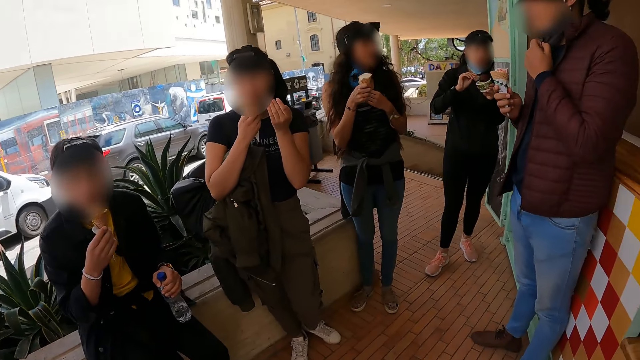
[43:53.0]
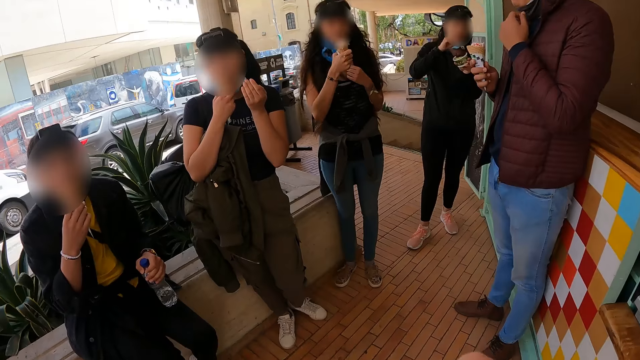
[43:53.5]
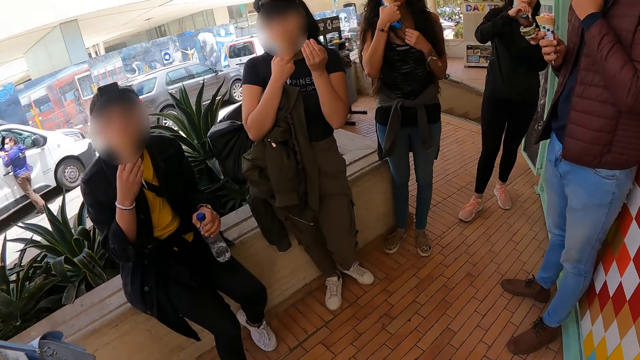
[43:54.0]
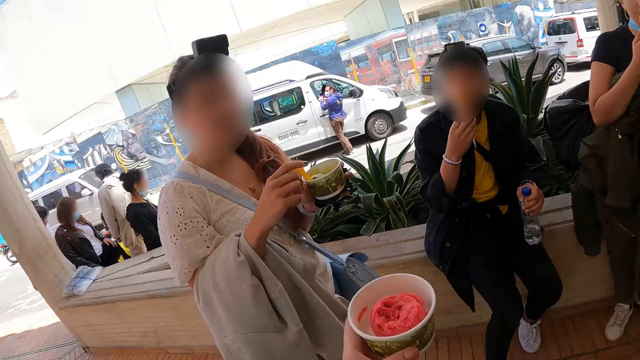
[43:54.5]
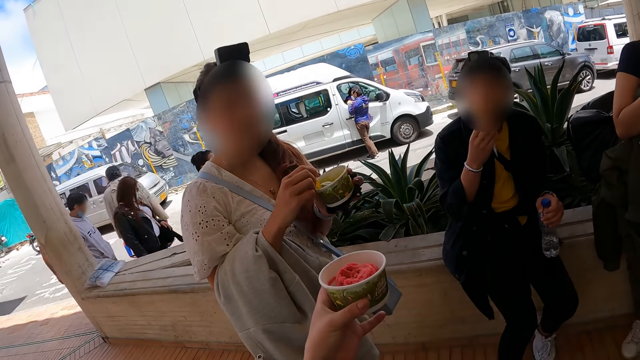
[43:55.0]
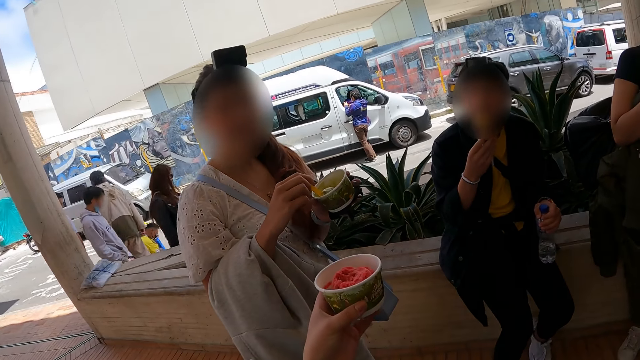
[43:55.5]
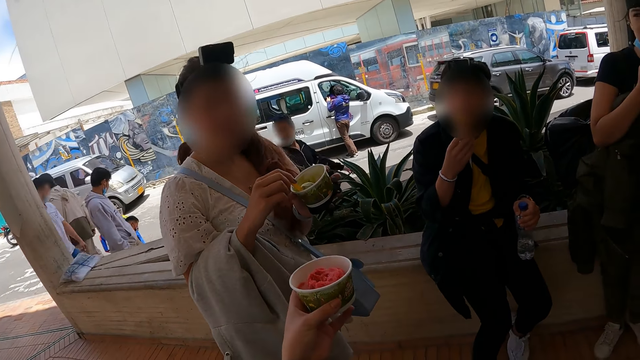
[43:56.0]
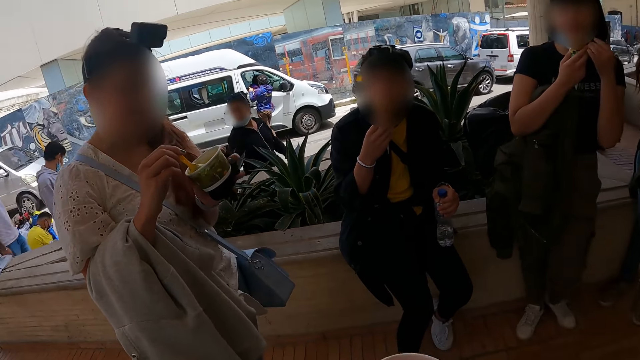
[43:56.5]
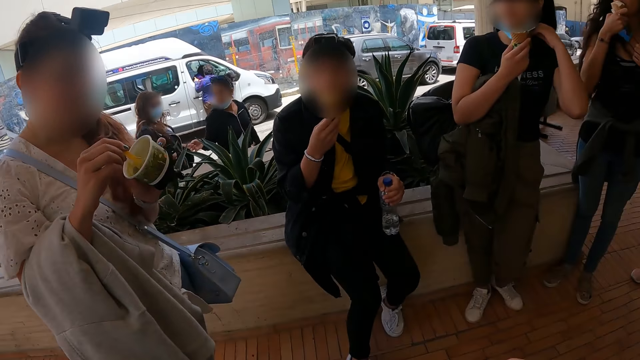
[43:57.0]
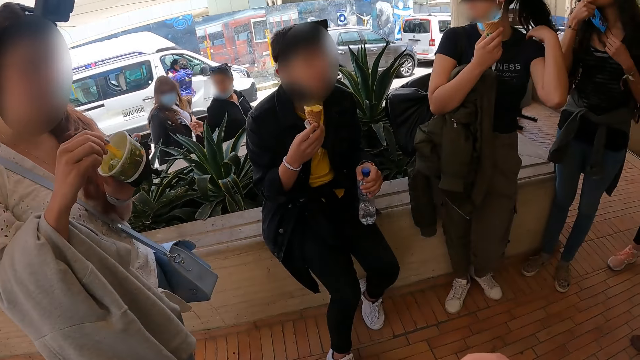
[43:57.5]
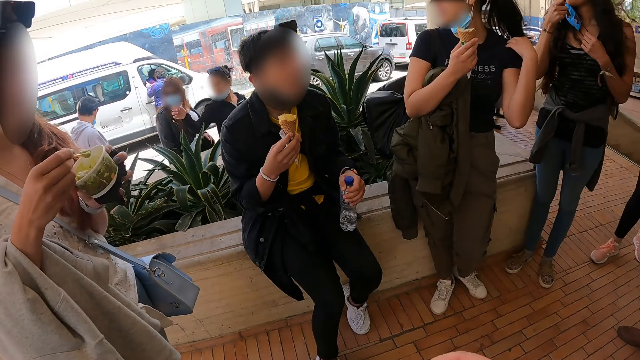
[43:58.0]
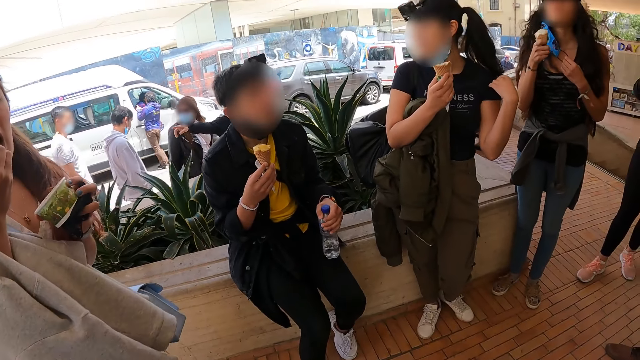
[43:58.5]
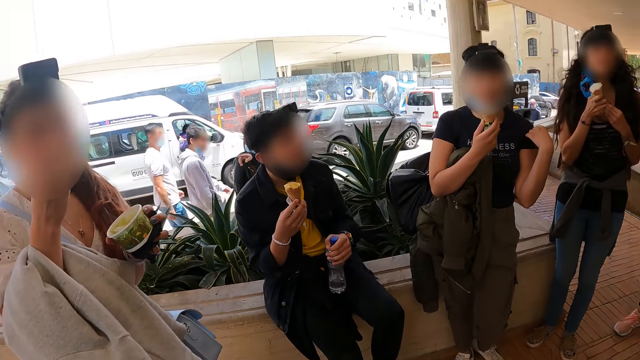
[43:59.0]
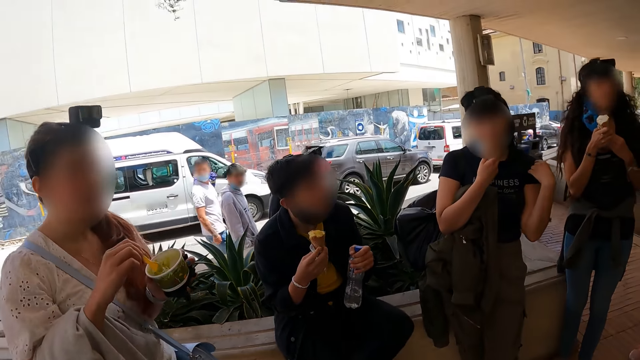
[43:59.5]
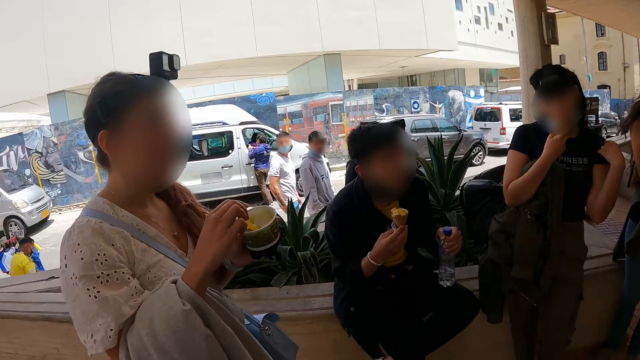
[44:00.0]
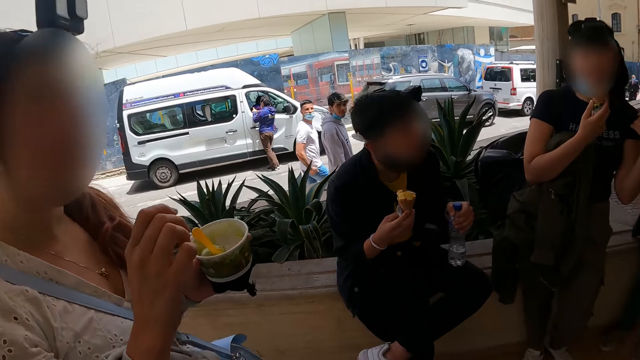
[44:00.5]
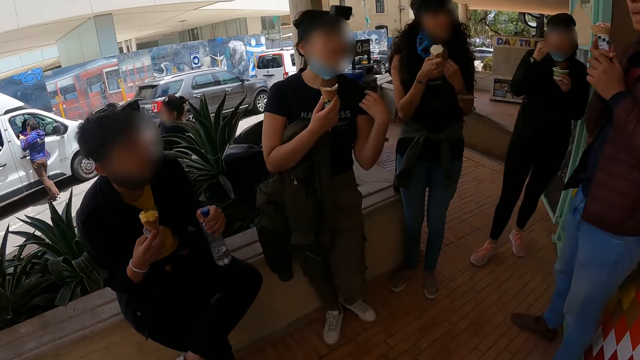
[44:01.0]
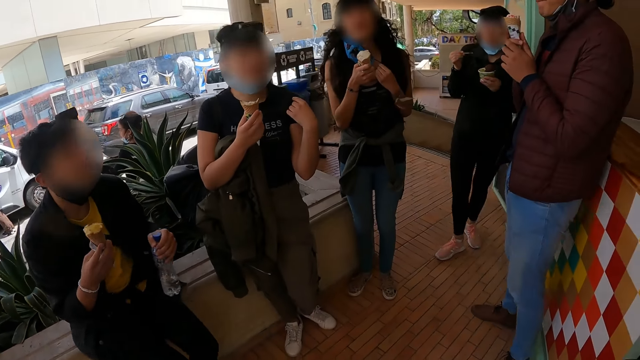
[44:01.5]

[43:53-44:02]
The camera wearer raises the ice cream in his hand to a lady.

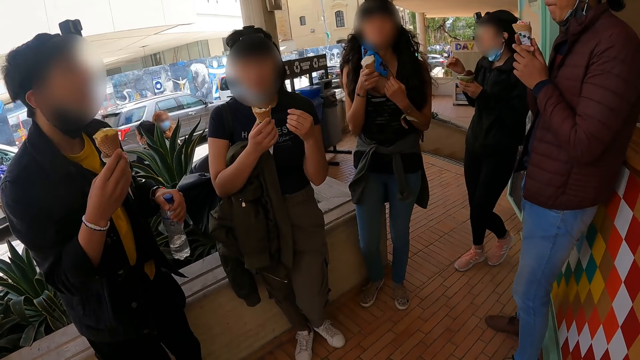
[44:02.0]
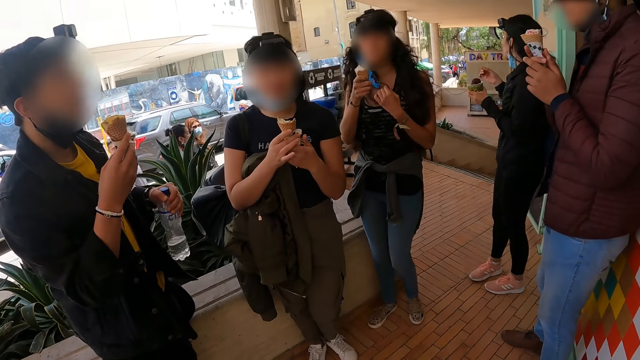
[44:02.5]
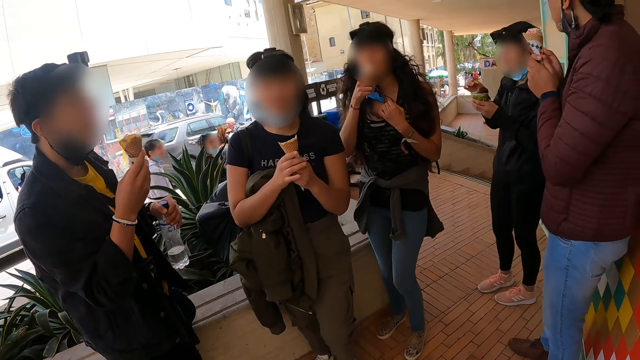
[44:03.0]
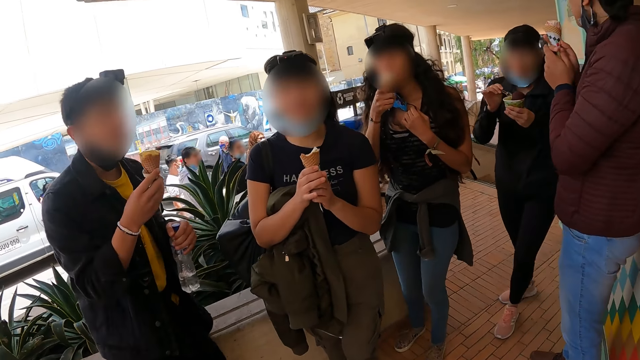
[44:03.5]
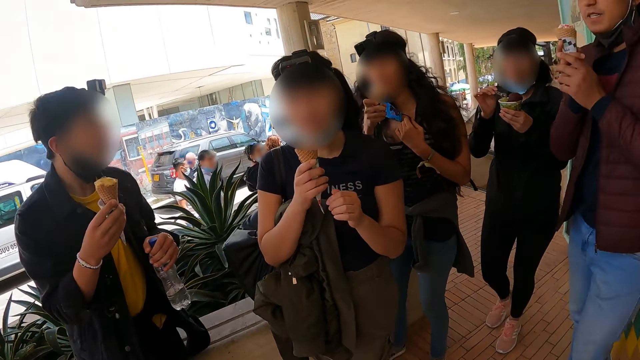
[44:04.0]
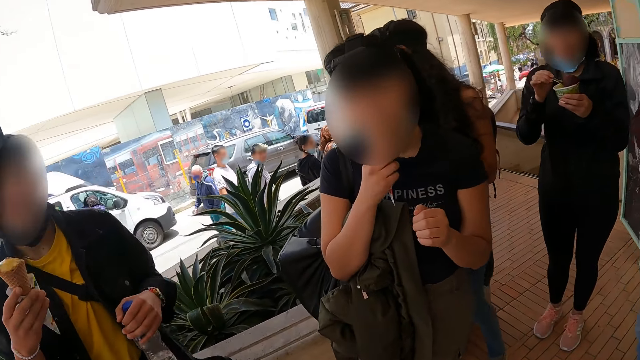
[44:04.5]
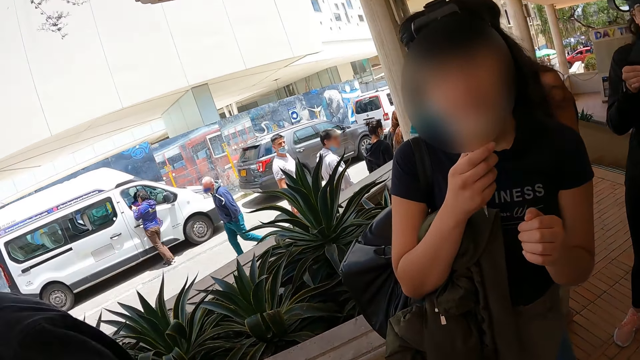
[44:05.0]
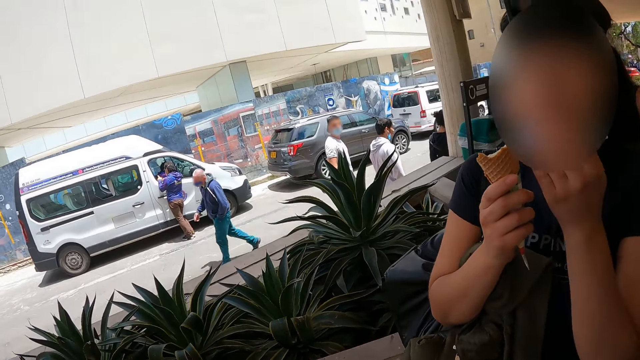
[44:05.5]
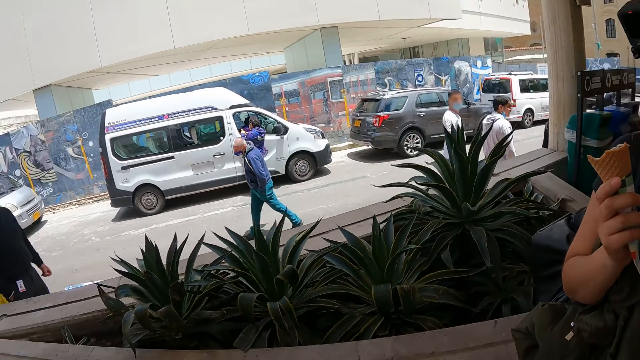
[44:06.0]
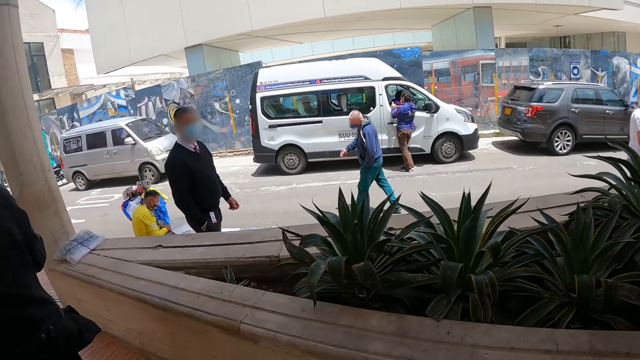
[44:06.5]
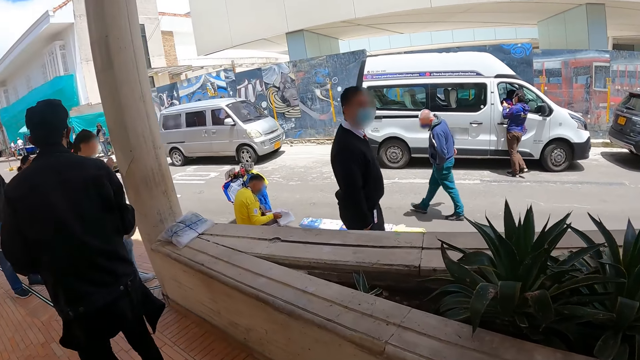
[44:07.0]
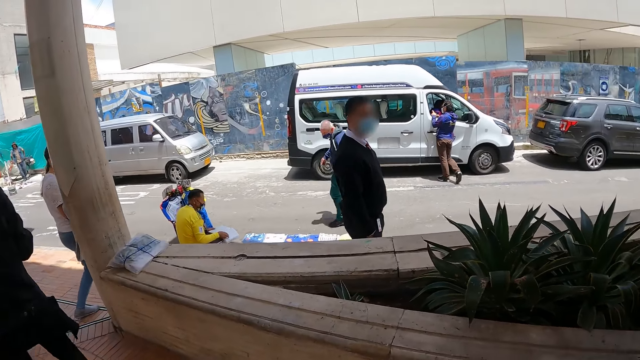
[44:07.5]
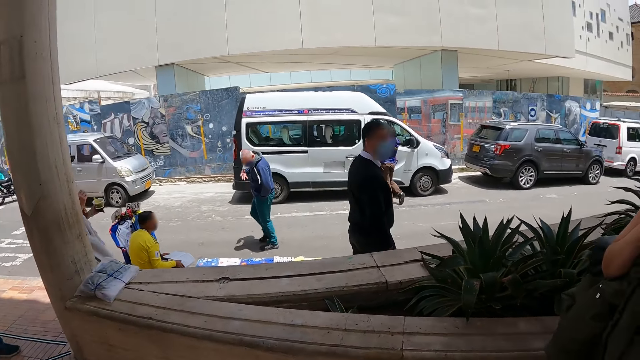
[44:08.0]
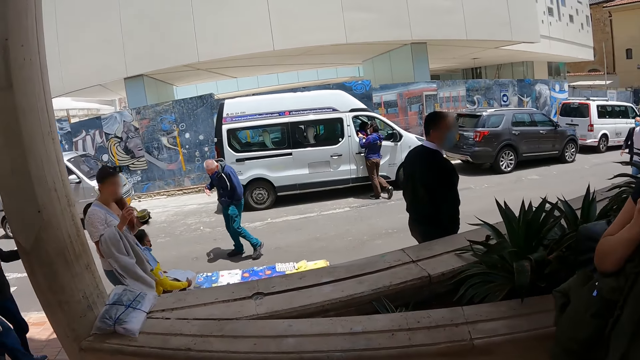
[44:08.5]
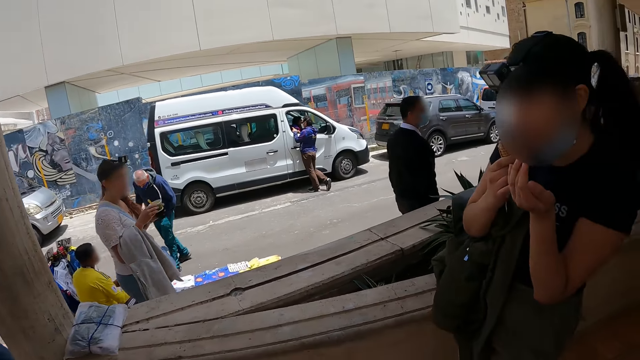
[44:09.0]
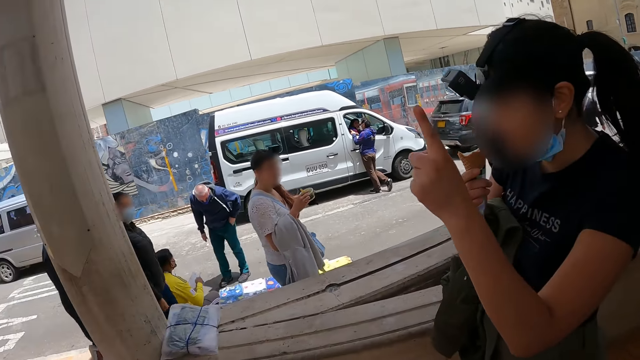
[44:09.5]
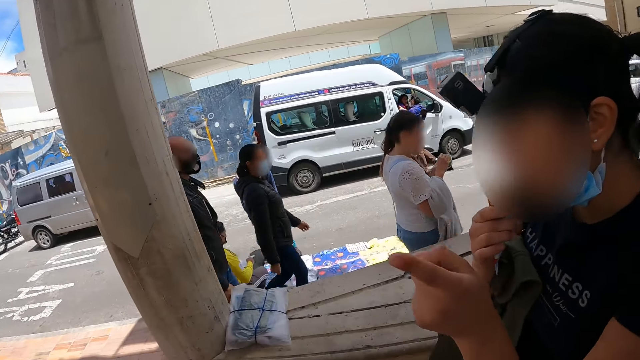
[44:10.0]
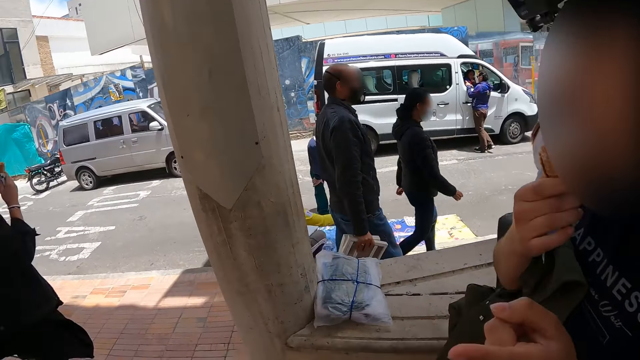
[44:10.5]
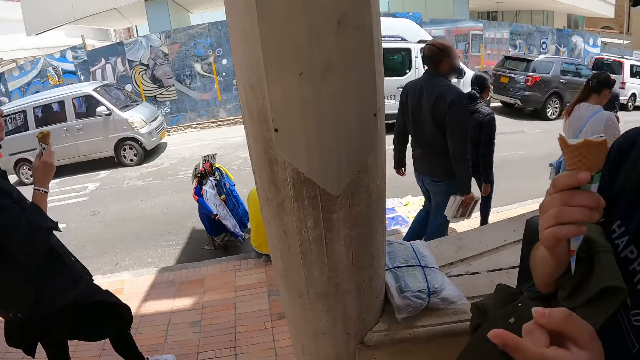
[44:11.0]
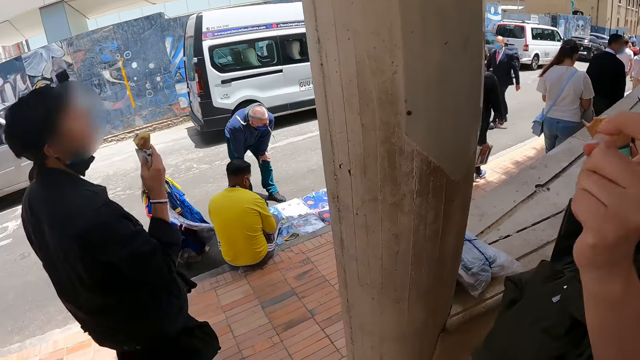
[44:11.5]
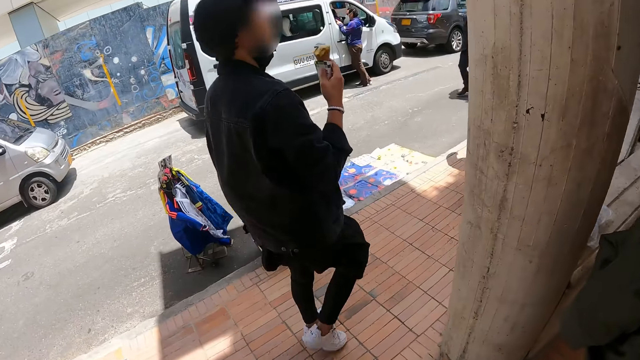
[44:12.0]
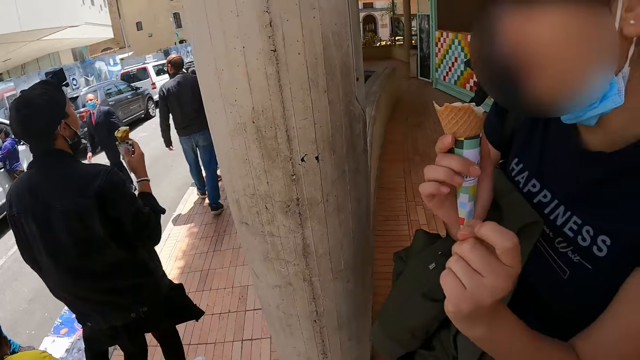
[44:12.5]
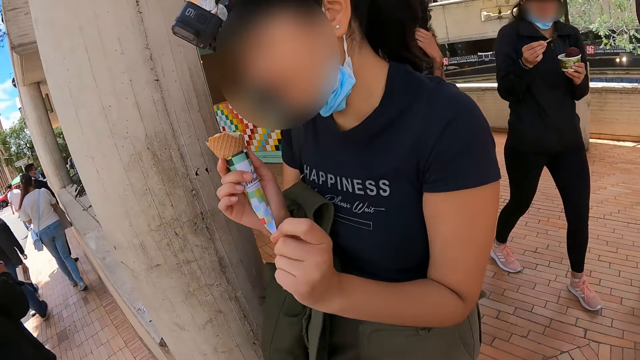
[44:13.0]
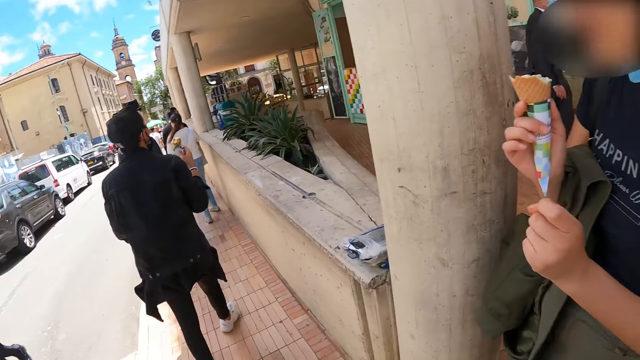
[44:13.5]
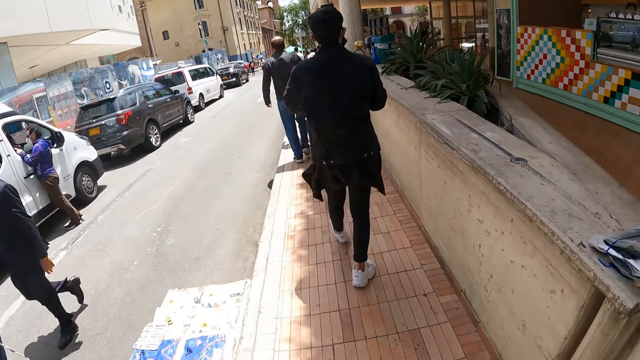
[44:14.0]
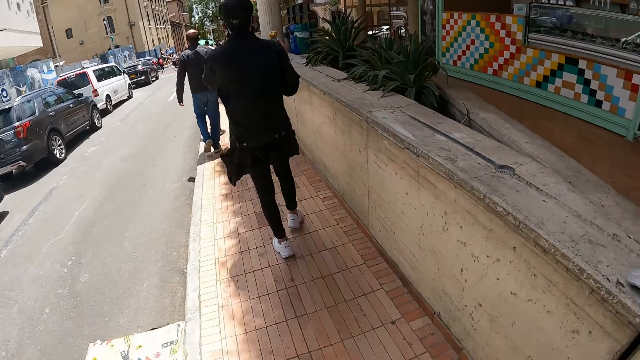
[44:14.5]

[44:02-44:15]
The camera wearer interacts with a lady. A man walks away from the ice cream shop. The camera wearer walks away from the ice cream shop with his colleagues. He interacts with the lady.
